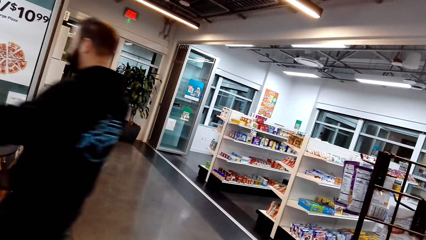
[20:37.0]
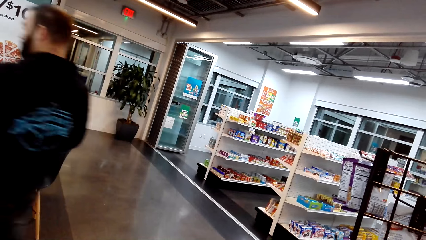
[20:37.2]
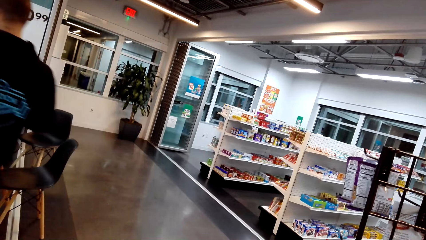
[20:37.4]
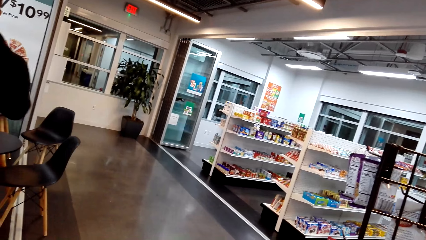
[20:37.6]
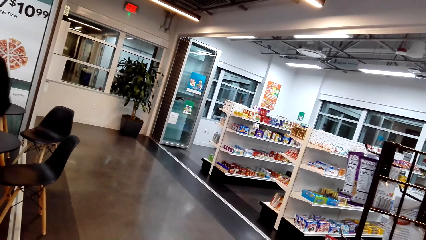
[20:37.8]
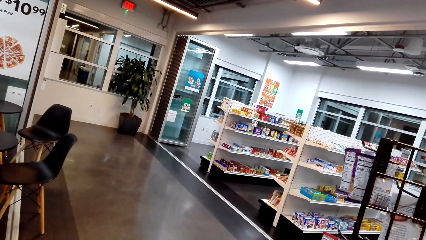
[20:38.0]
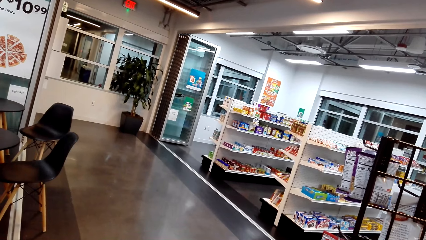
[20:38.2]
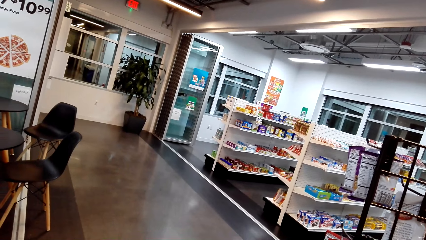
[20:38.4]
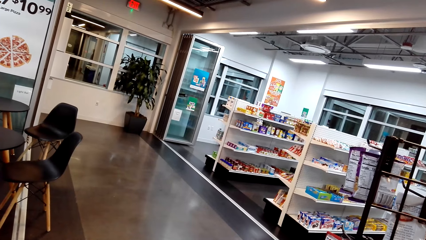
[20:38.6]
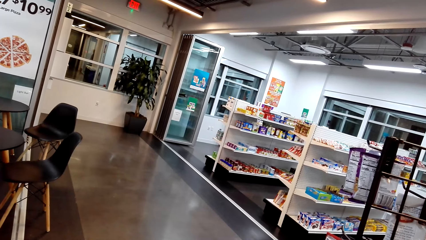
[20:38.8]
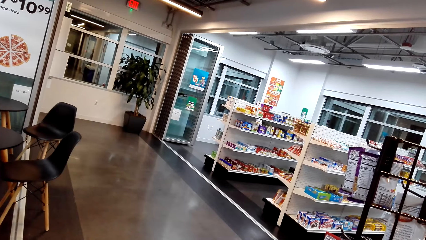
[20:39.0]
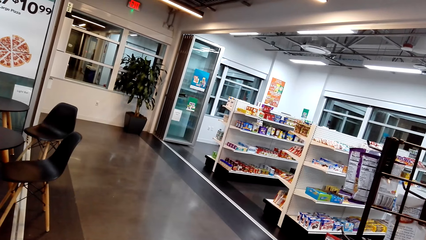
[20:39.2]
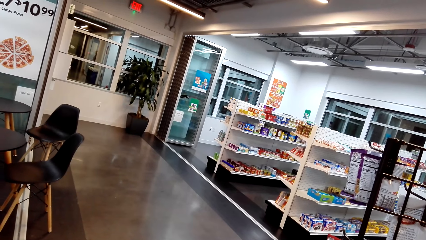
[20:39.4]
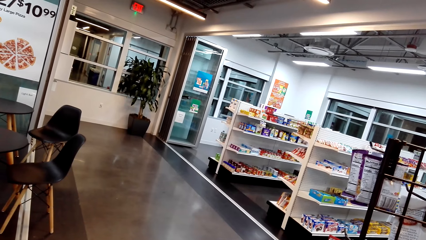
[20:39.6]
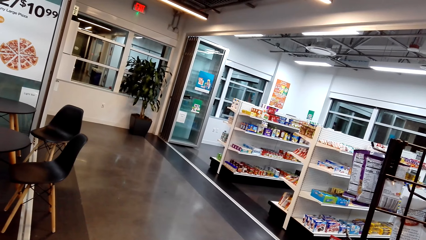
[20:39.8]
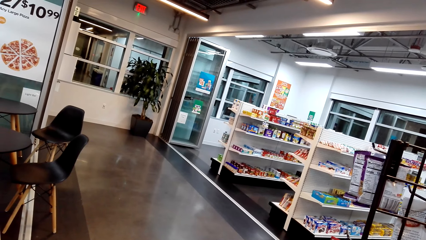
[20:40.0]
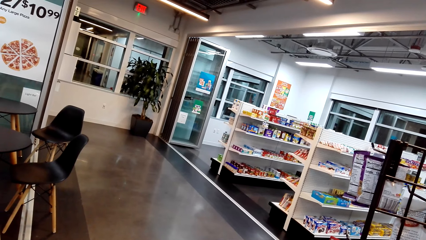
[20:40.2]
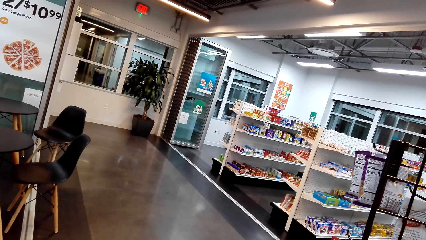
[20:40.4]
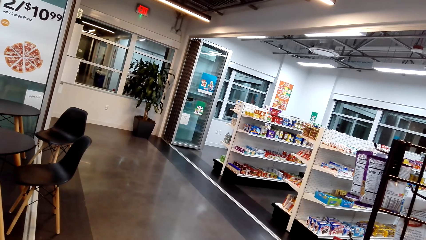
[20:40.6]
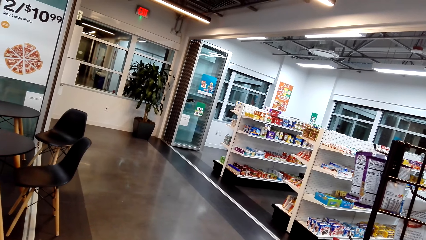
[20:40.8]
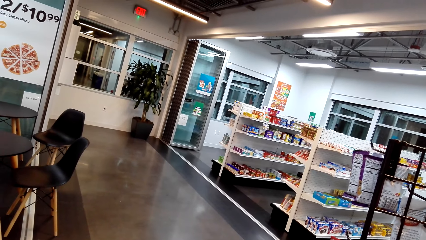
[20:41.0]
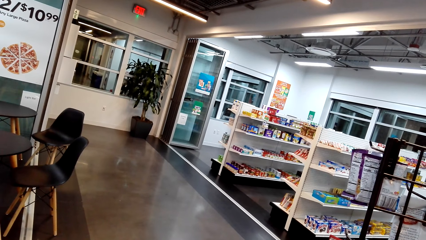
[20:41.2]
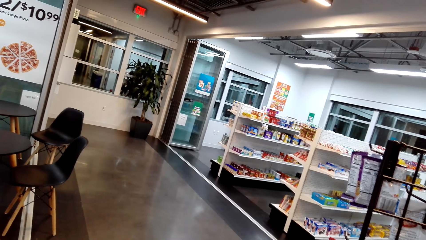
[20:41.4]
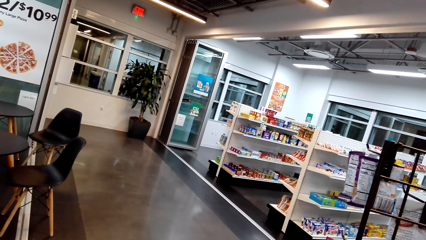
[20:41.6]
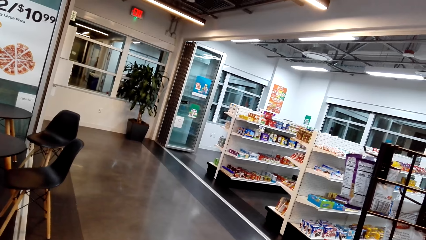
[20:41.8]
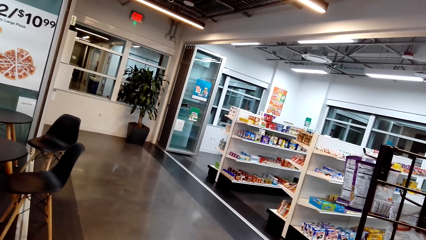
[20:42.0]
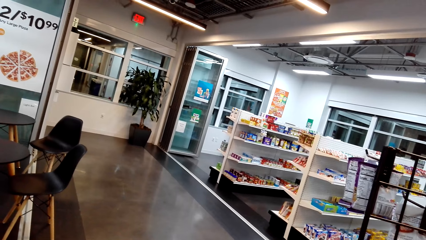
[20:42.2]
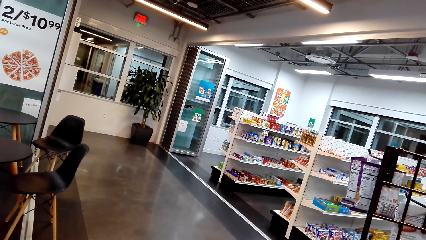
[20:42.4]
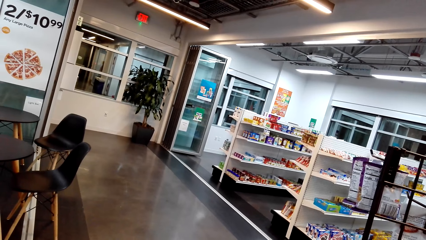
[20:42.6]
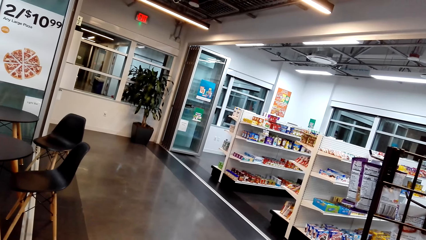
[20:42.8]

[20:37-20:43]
The camera wearer stares at the room.
